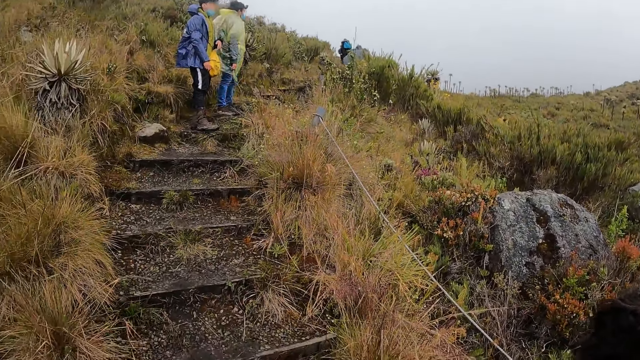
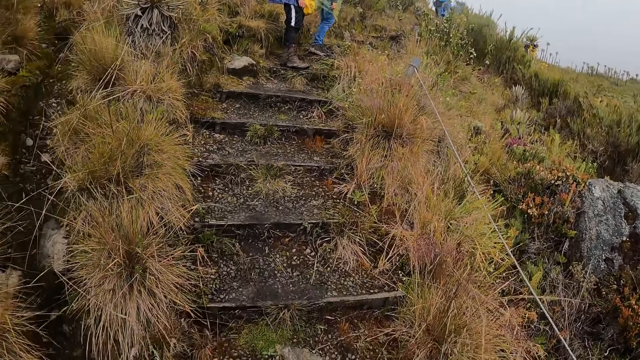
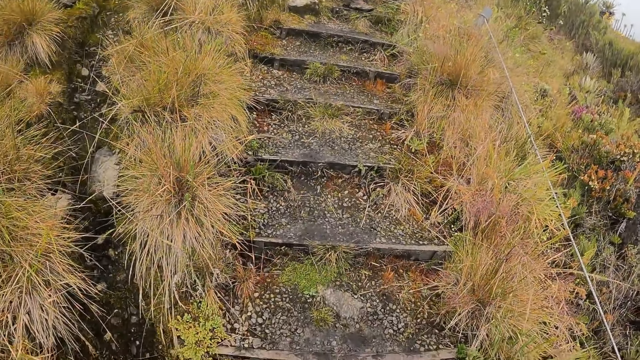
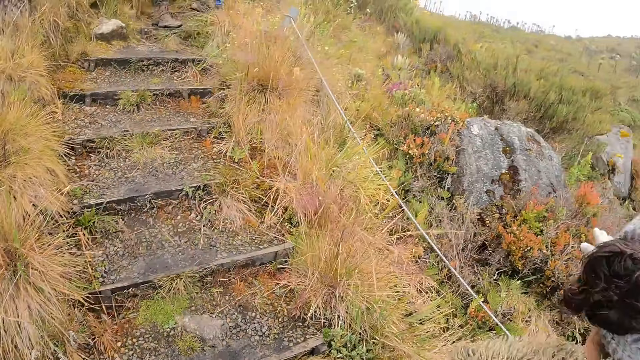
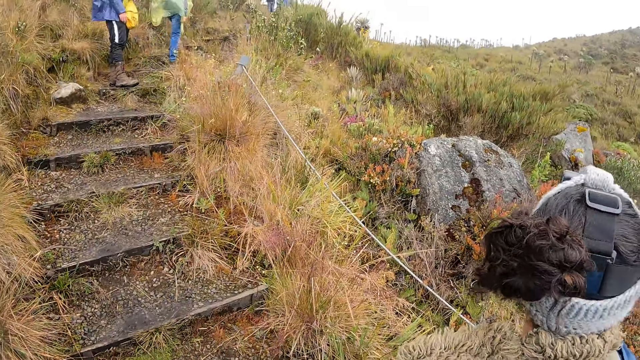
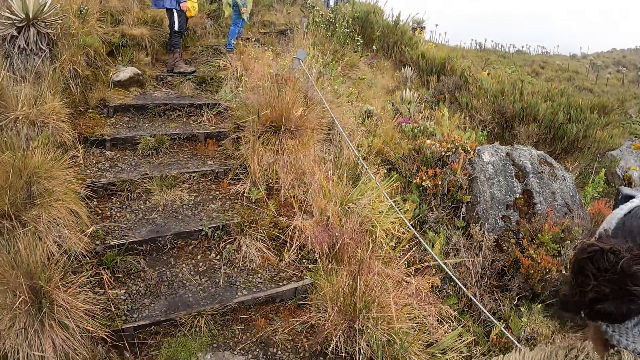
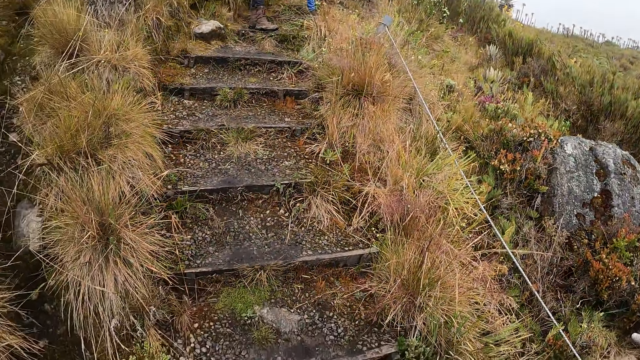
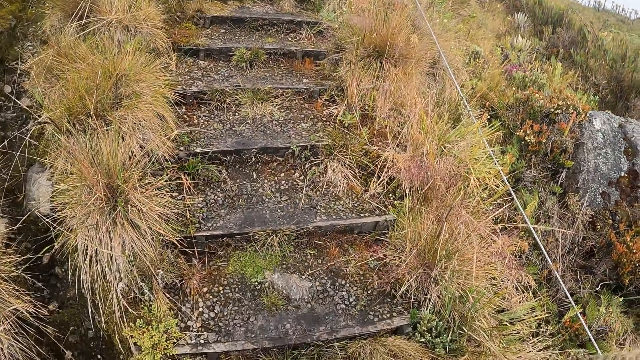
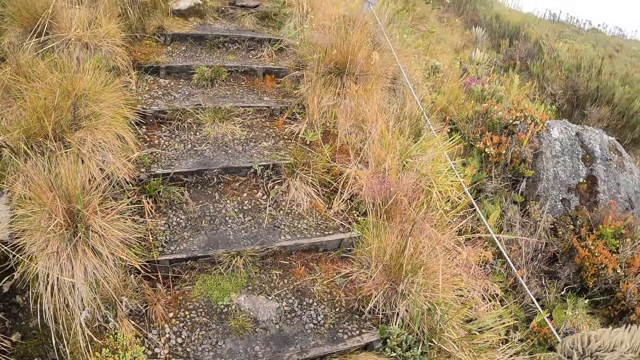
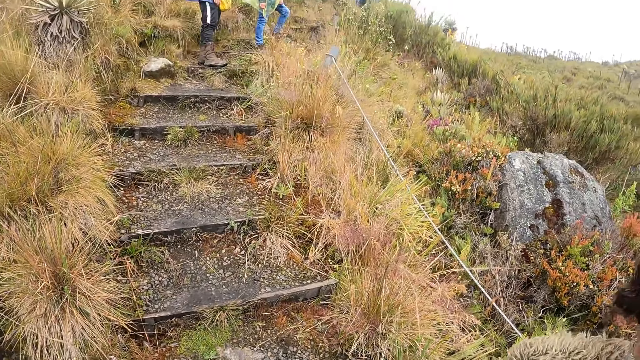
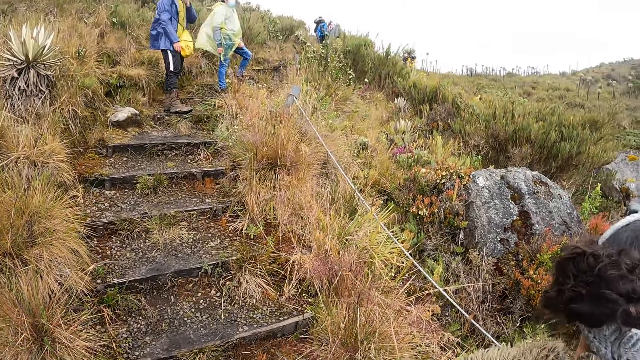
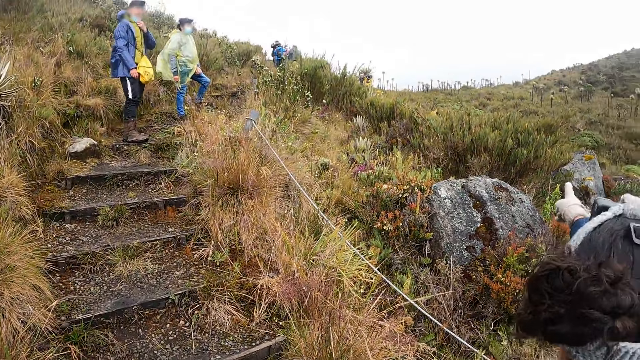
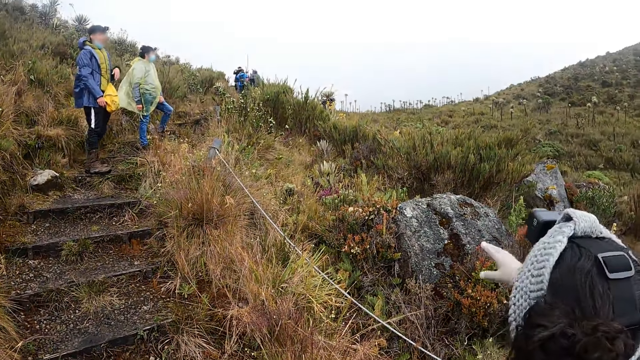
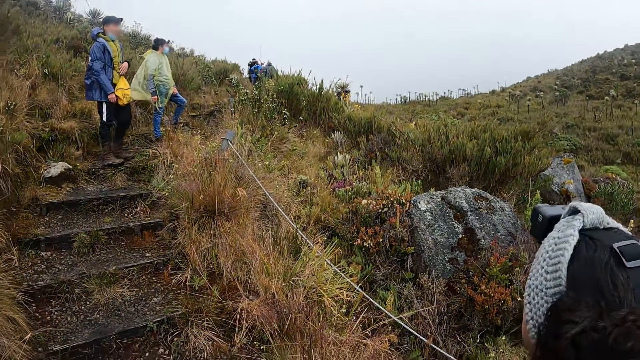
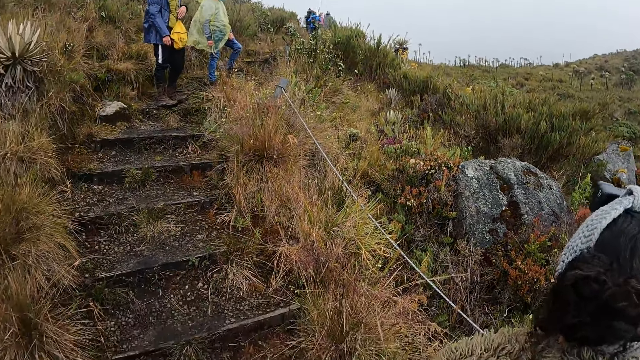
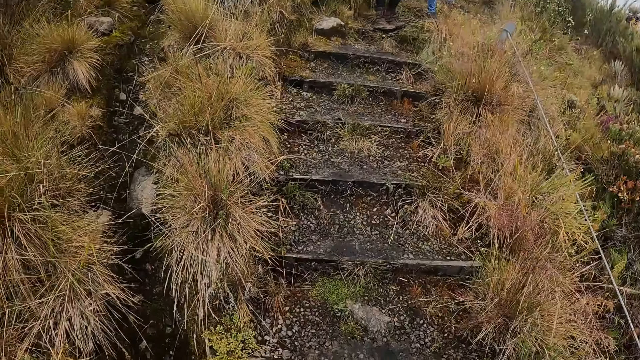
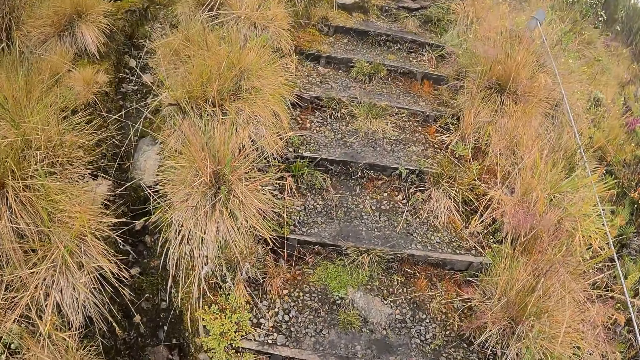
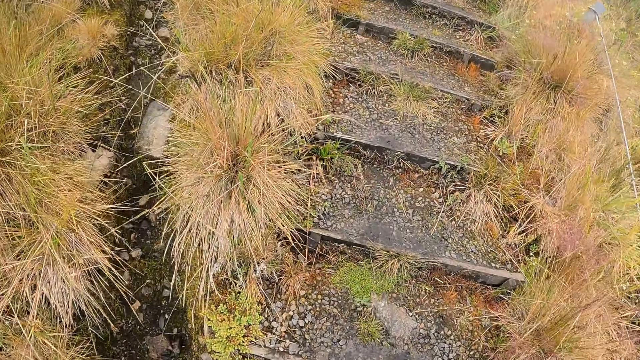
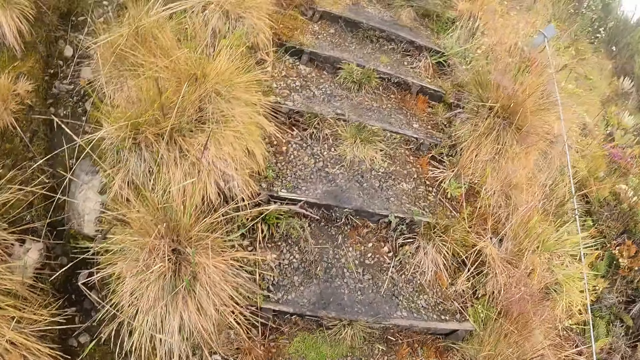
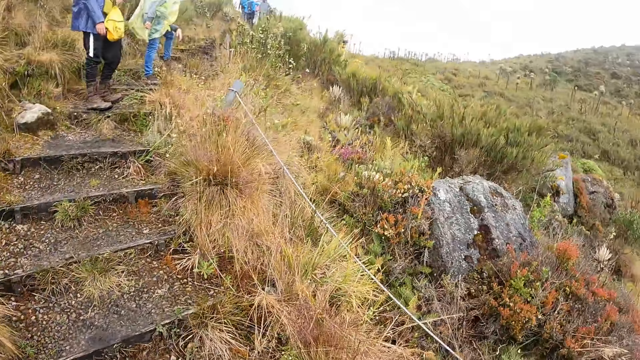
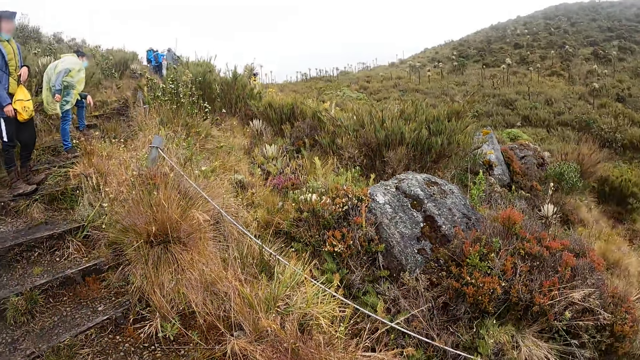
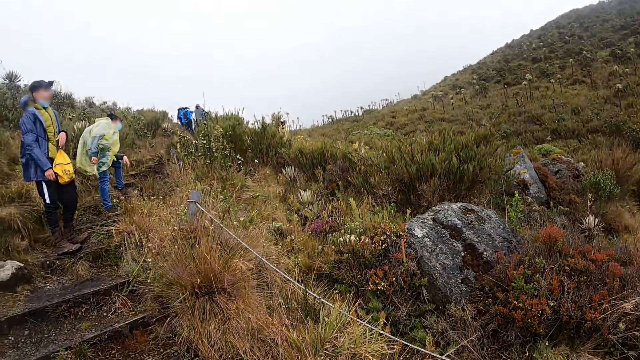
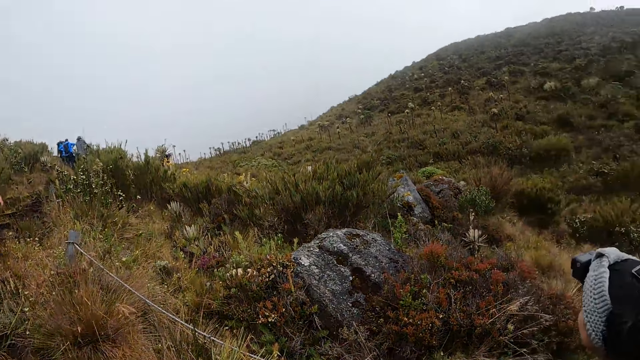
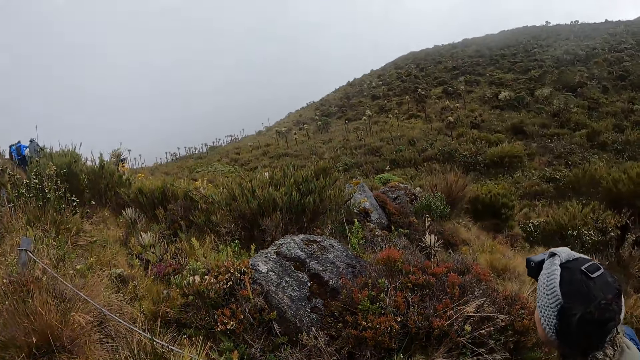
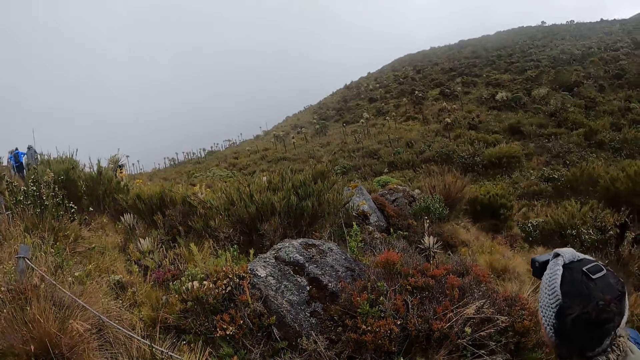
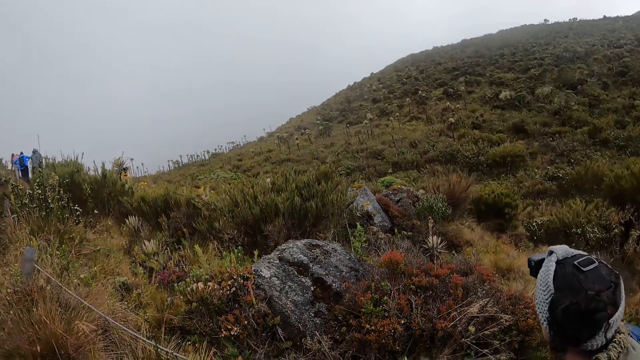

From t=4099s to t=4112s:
The camera wearer looks around the grassland. They climb up the hill through the stairway. They look around the grassland.

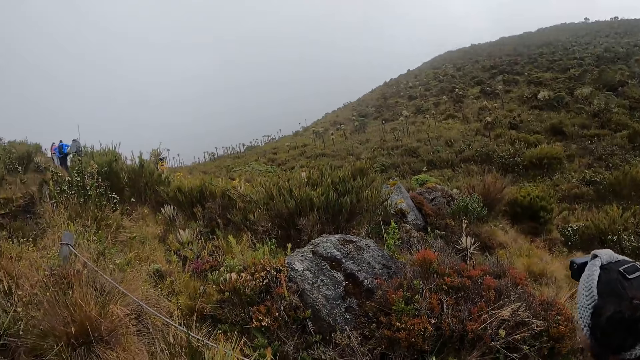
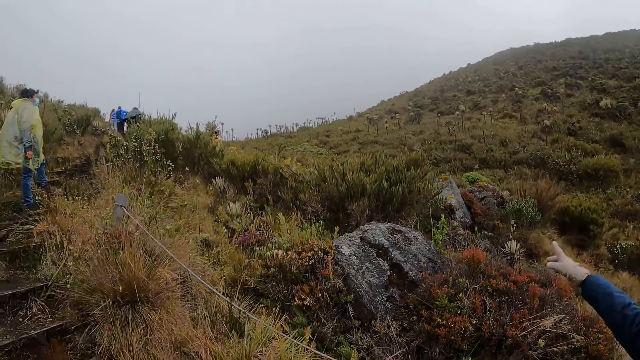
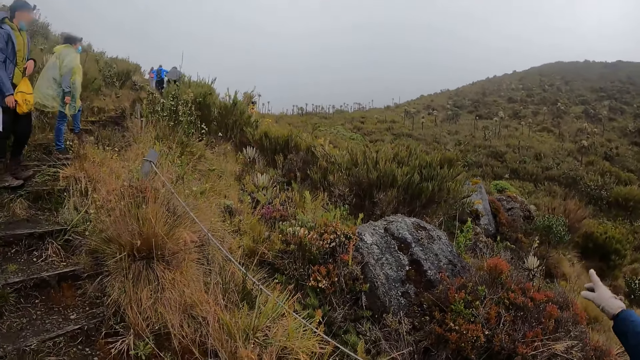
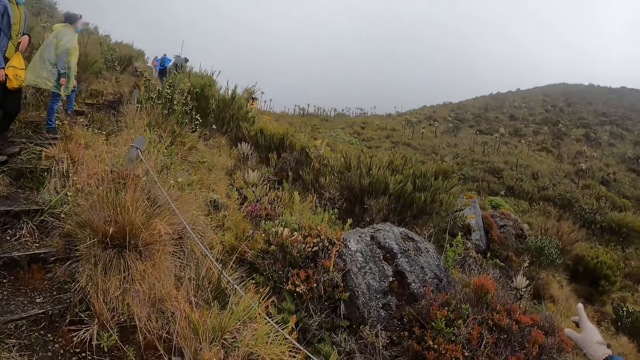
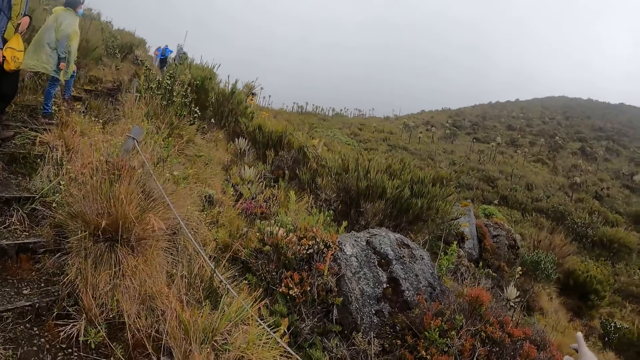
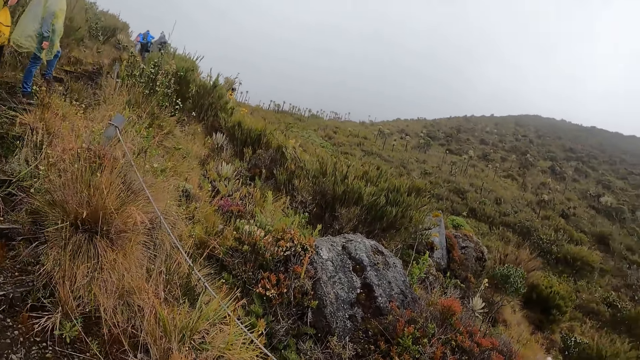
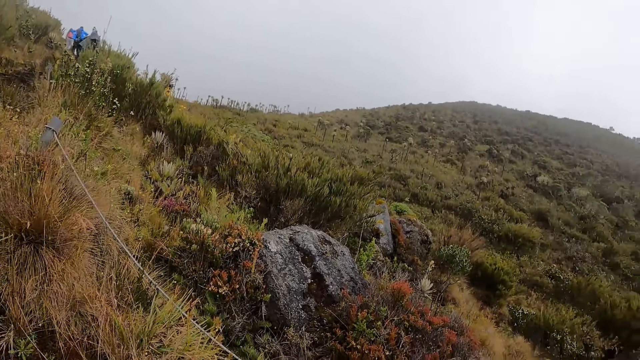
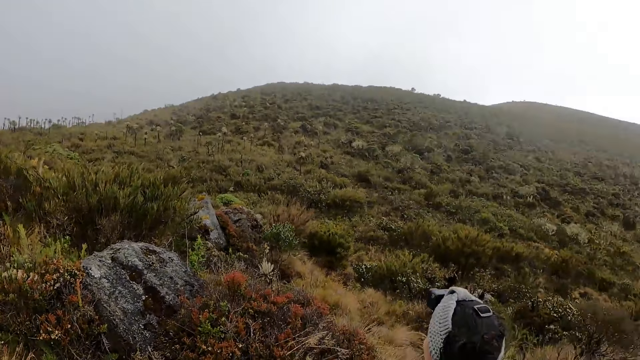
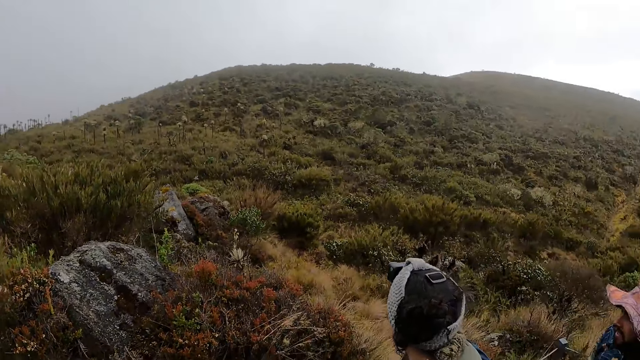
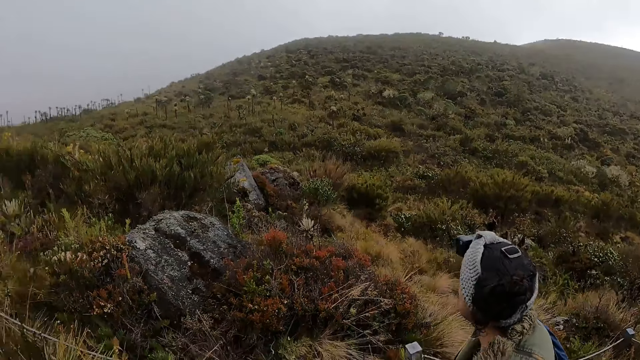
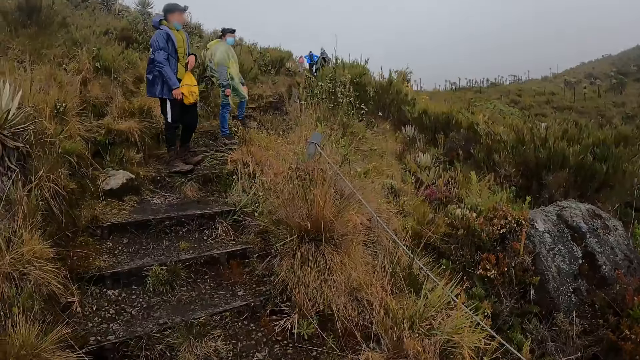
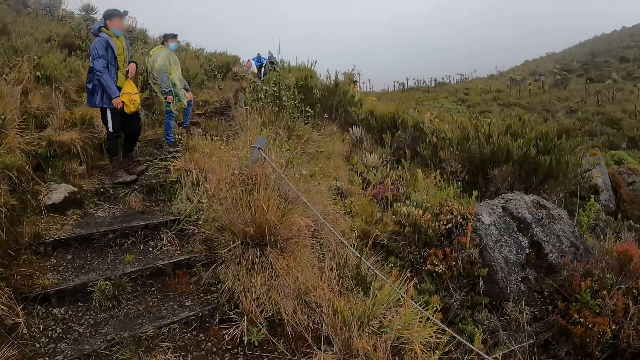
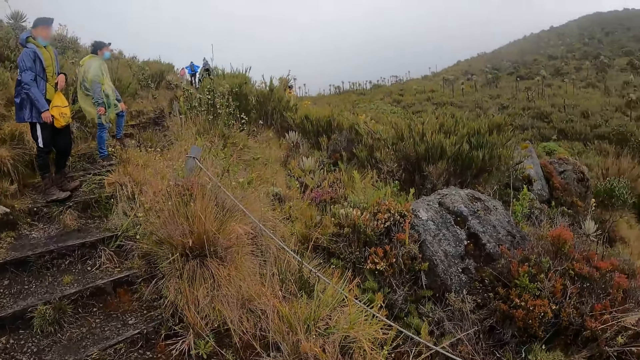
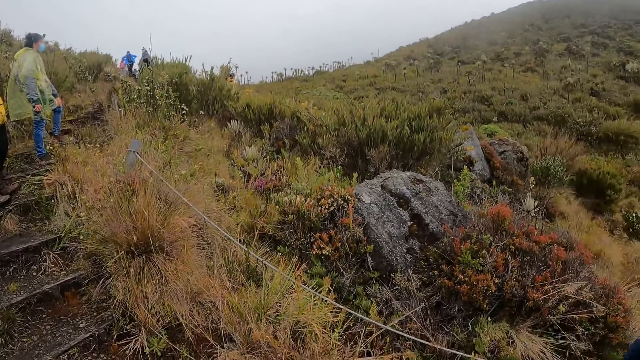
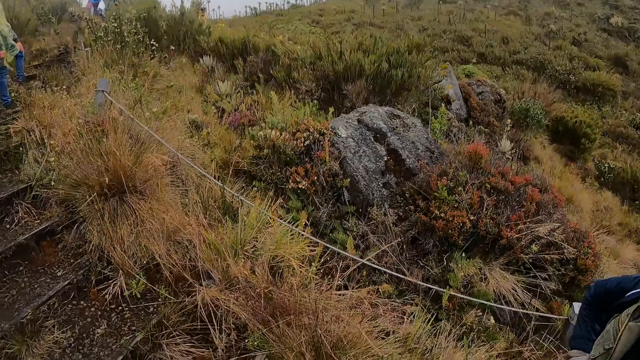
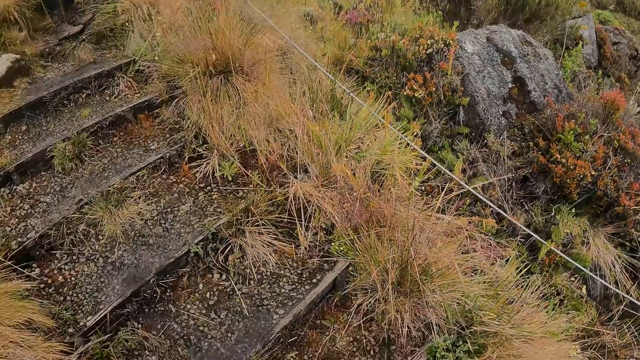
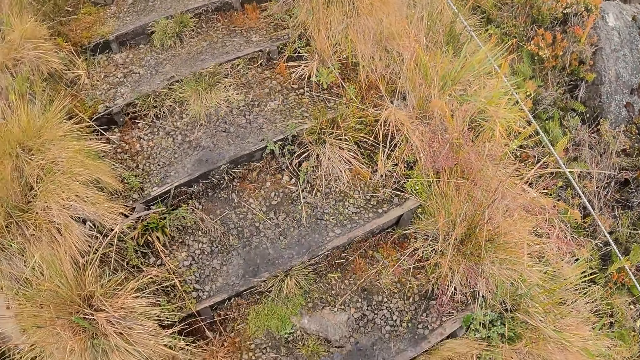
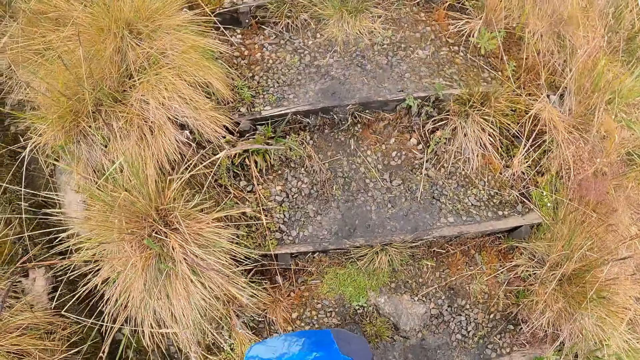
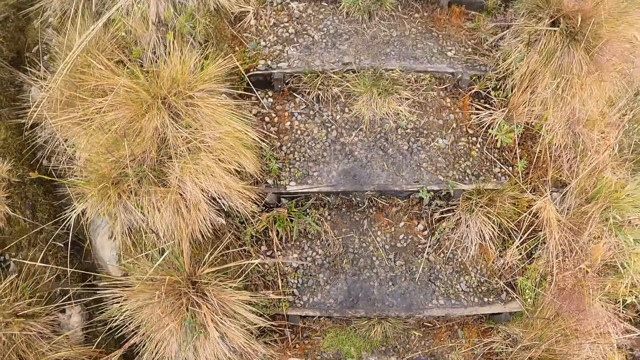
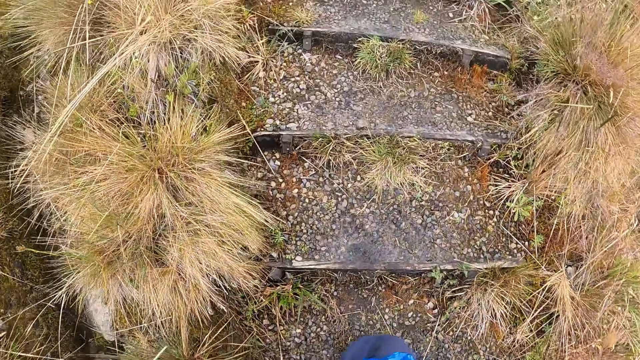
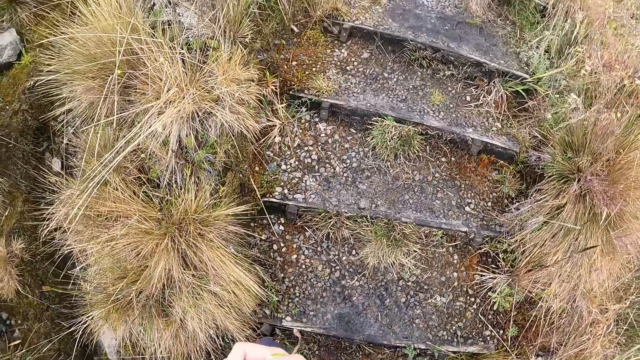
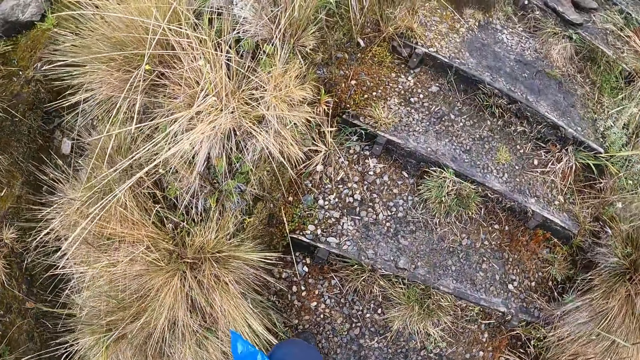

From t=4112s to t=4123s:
A person gestures using her hands. The camera wearer looks around the grassland. They look at the other two adventurers. They look around the grassland. They climb up the hill through the stairway. They walk on the grassland.
